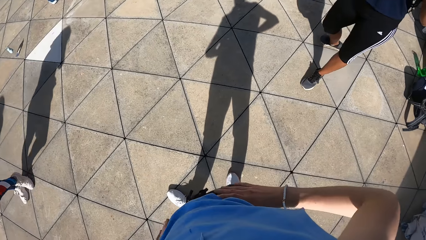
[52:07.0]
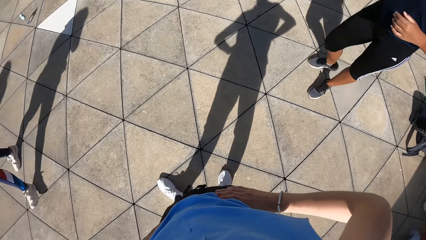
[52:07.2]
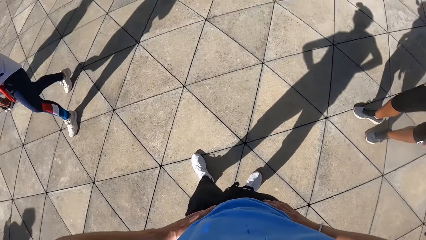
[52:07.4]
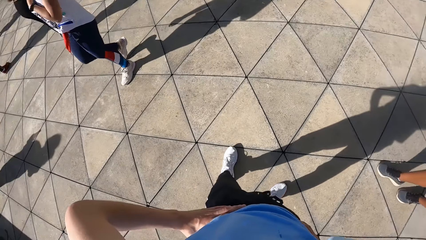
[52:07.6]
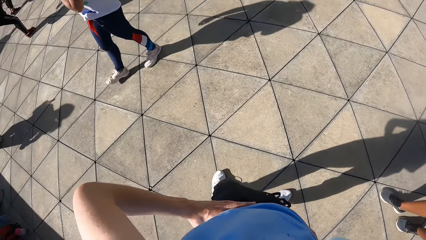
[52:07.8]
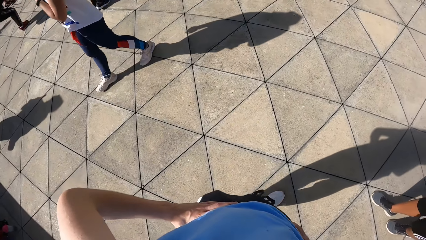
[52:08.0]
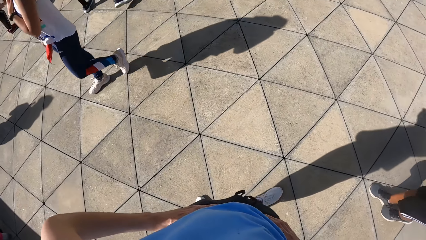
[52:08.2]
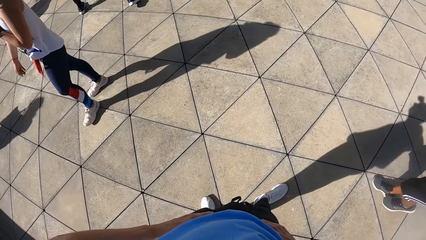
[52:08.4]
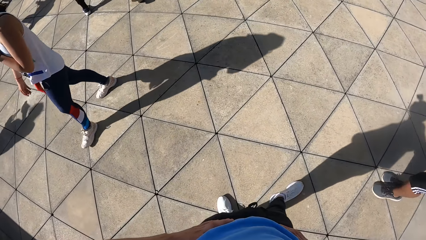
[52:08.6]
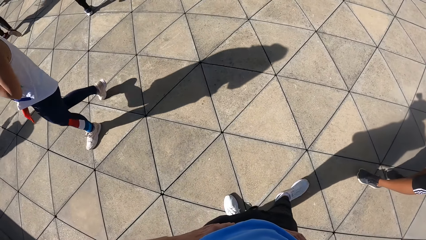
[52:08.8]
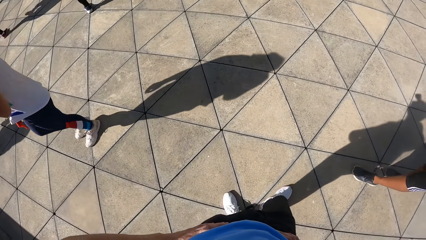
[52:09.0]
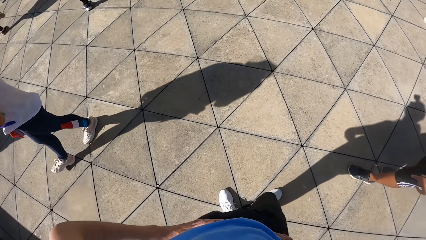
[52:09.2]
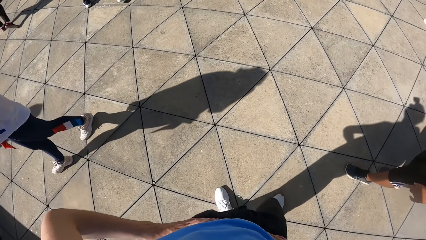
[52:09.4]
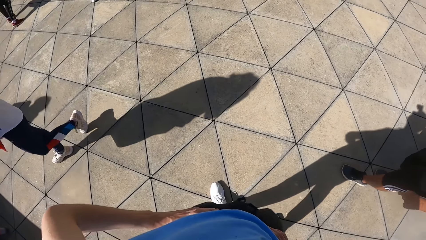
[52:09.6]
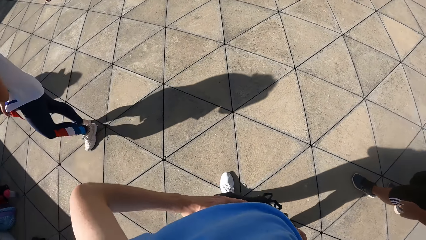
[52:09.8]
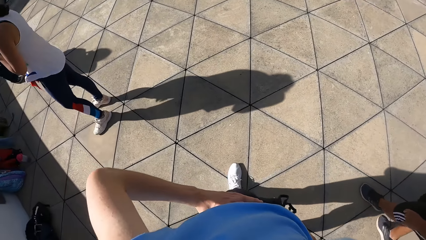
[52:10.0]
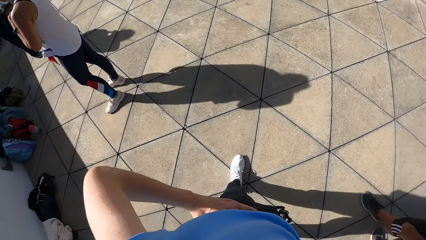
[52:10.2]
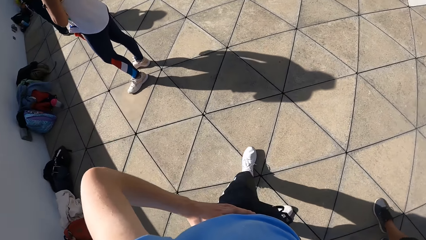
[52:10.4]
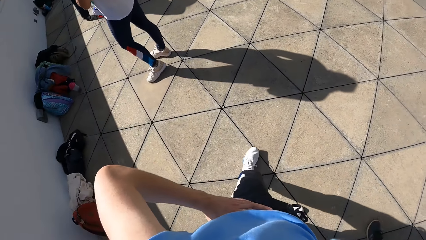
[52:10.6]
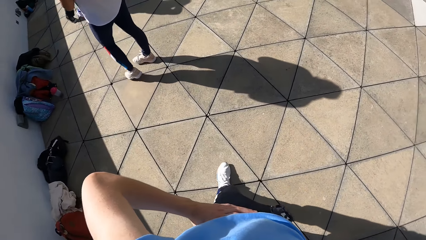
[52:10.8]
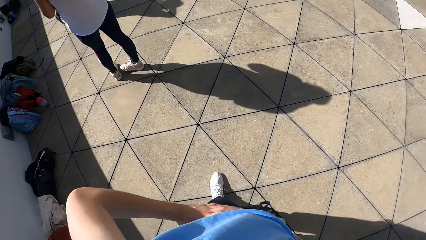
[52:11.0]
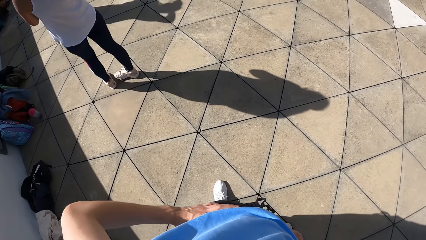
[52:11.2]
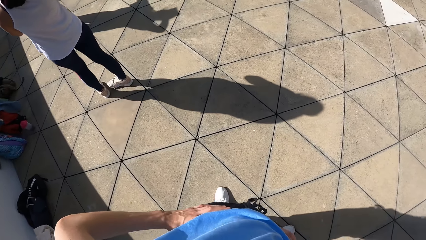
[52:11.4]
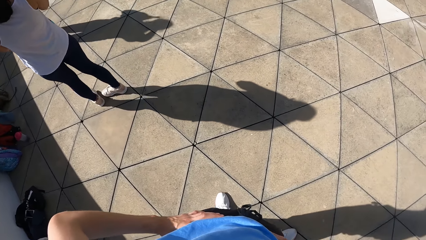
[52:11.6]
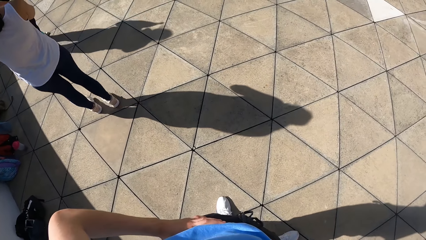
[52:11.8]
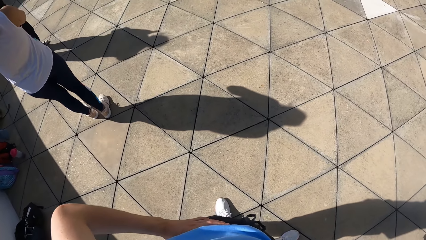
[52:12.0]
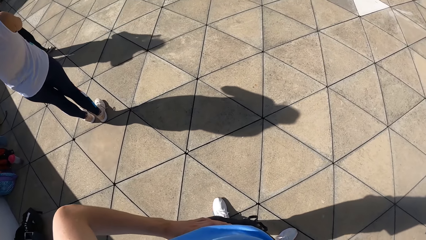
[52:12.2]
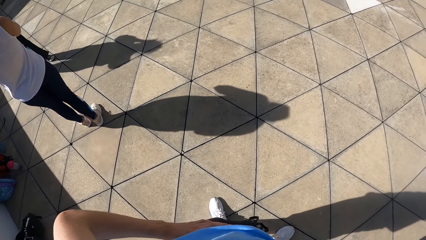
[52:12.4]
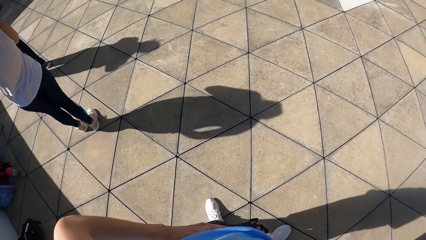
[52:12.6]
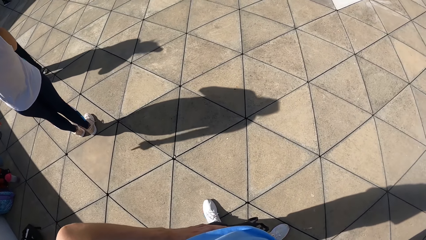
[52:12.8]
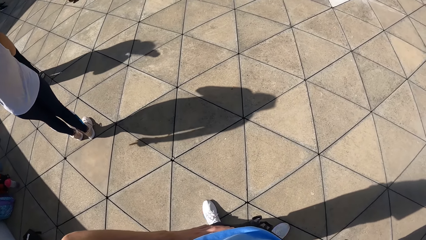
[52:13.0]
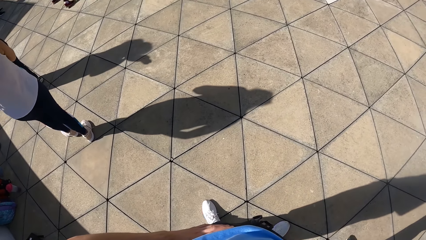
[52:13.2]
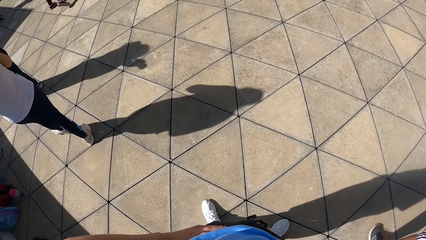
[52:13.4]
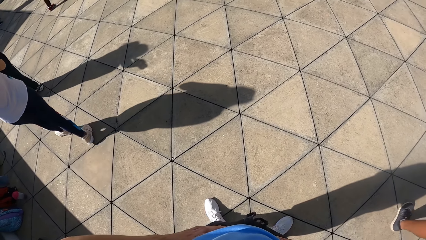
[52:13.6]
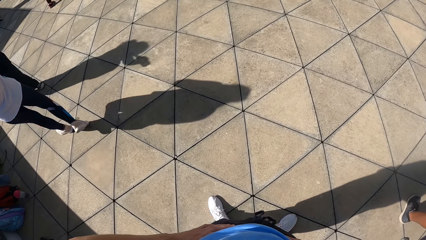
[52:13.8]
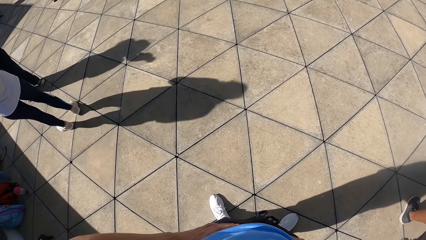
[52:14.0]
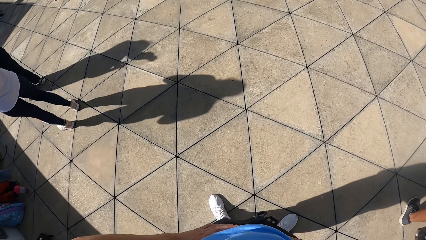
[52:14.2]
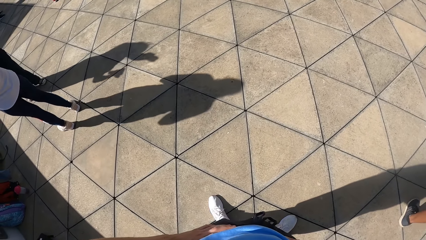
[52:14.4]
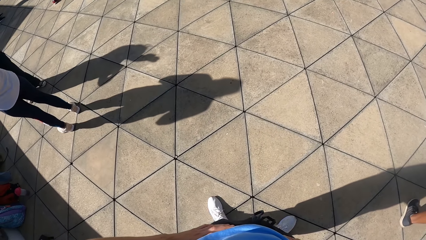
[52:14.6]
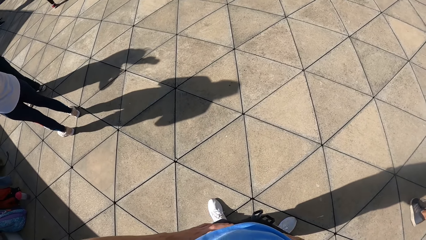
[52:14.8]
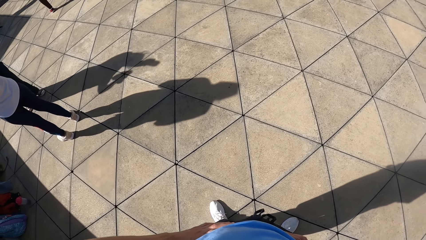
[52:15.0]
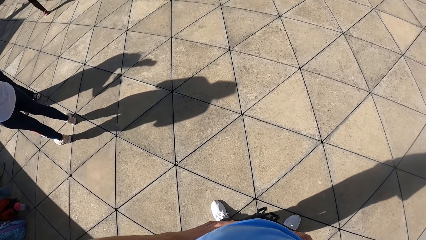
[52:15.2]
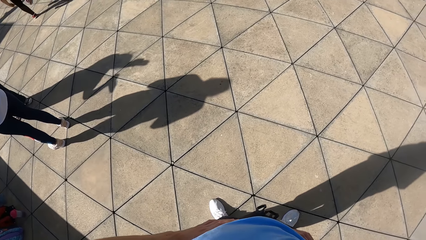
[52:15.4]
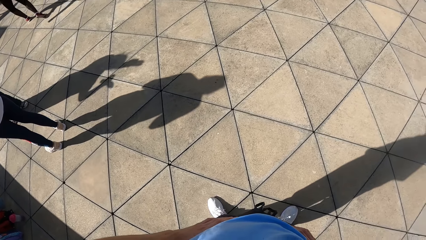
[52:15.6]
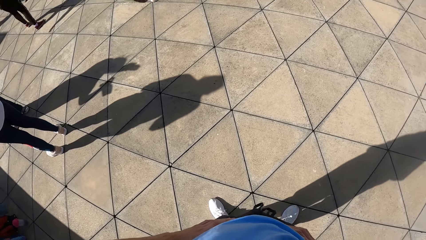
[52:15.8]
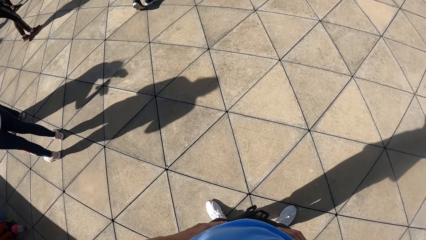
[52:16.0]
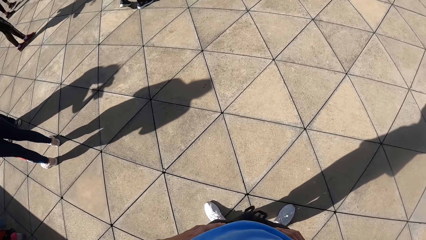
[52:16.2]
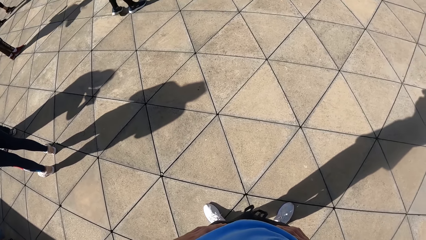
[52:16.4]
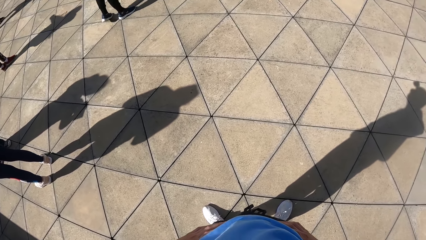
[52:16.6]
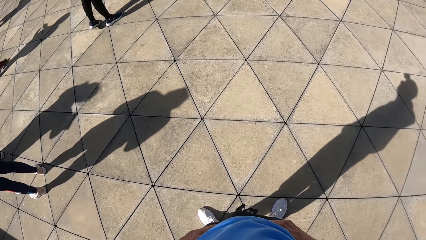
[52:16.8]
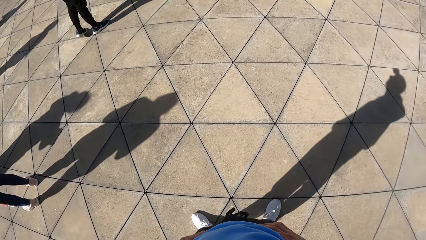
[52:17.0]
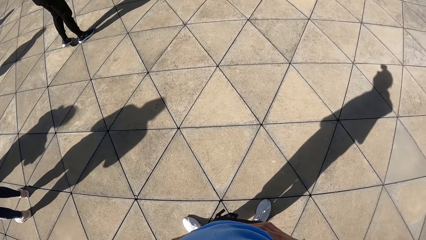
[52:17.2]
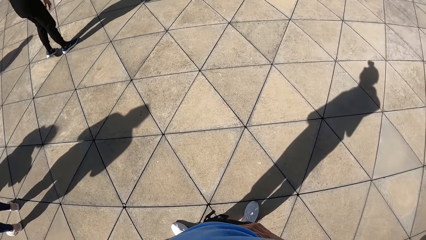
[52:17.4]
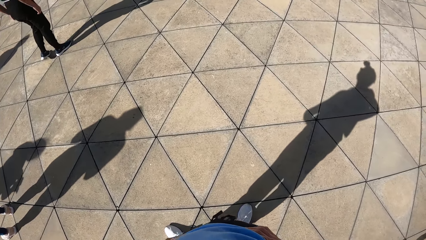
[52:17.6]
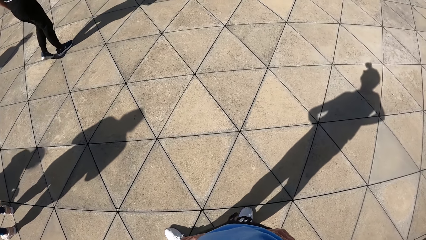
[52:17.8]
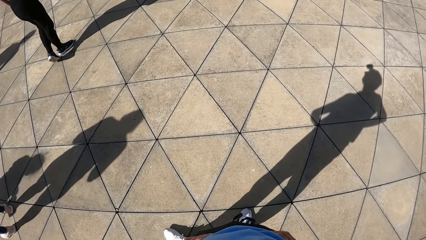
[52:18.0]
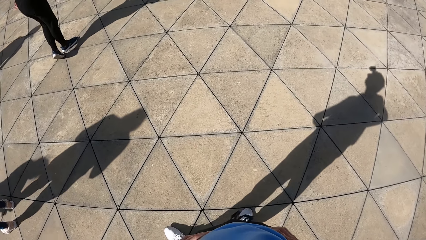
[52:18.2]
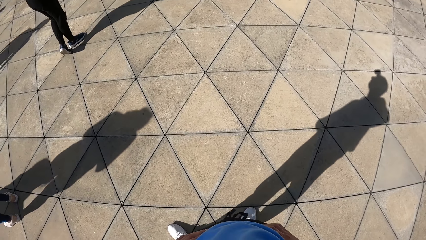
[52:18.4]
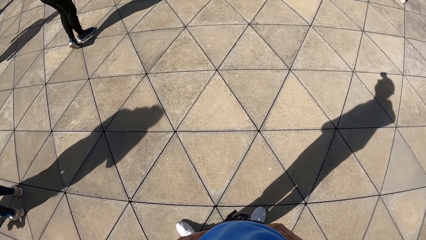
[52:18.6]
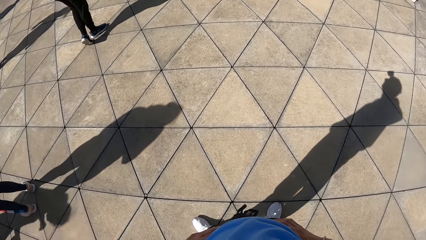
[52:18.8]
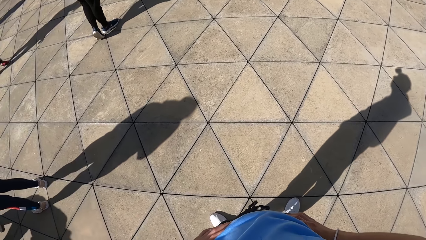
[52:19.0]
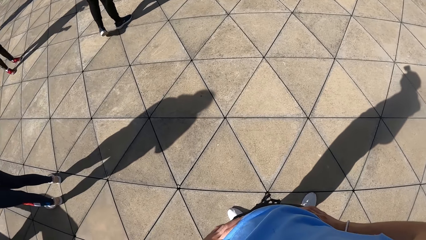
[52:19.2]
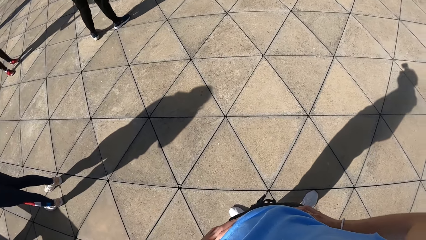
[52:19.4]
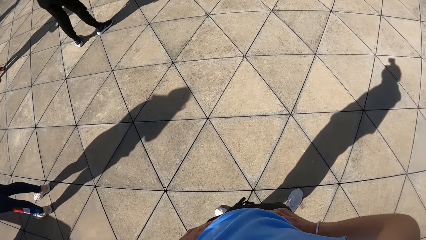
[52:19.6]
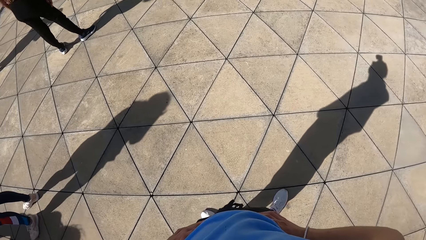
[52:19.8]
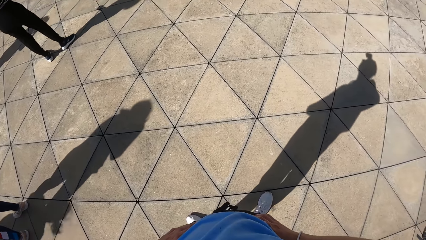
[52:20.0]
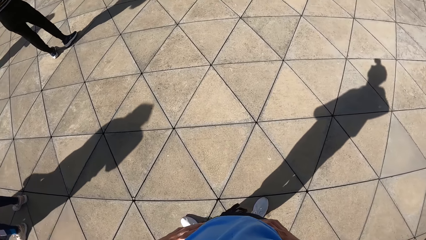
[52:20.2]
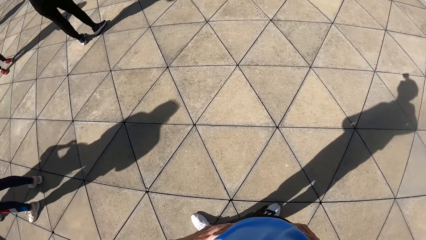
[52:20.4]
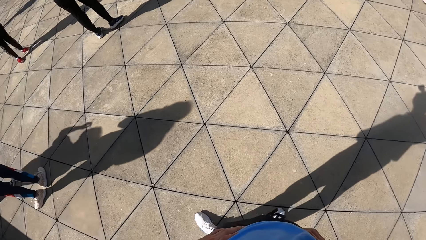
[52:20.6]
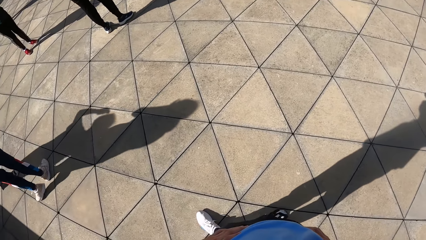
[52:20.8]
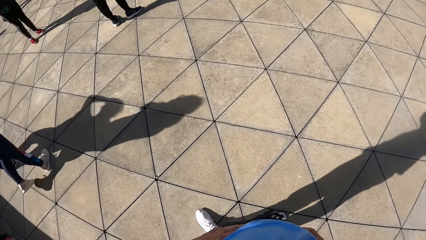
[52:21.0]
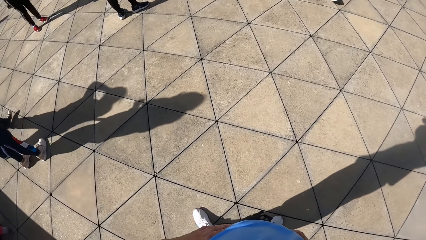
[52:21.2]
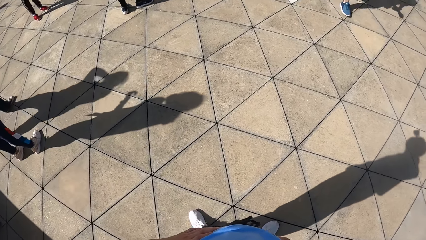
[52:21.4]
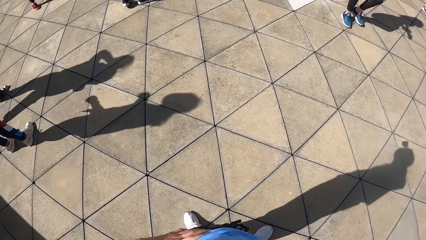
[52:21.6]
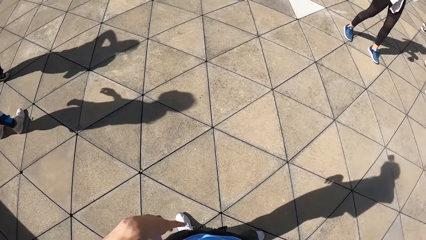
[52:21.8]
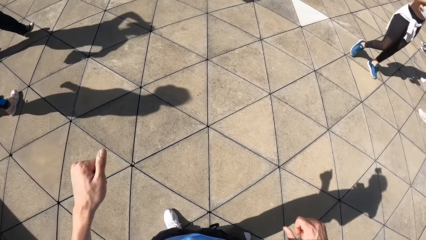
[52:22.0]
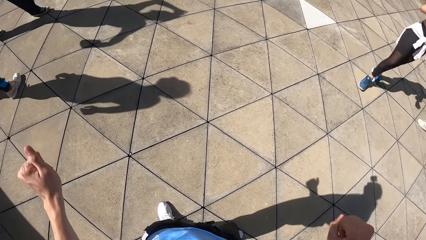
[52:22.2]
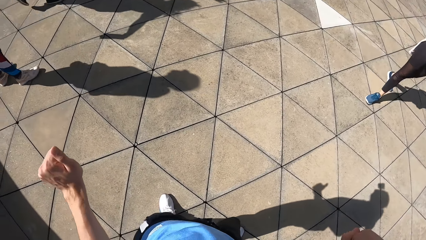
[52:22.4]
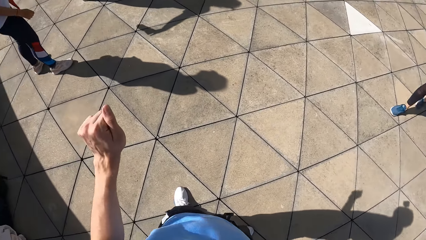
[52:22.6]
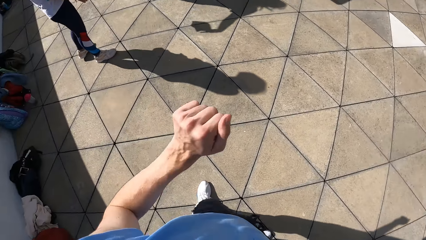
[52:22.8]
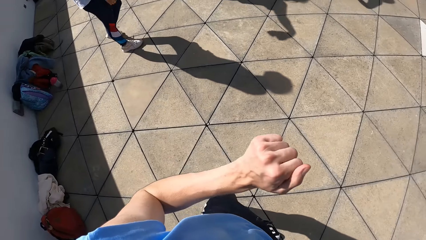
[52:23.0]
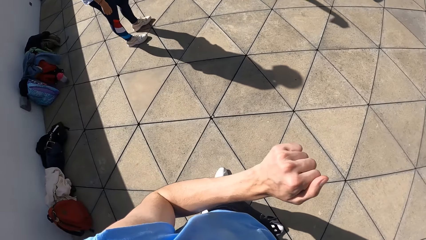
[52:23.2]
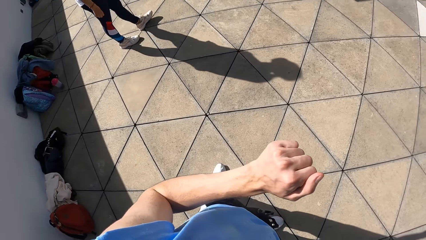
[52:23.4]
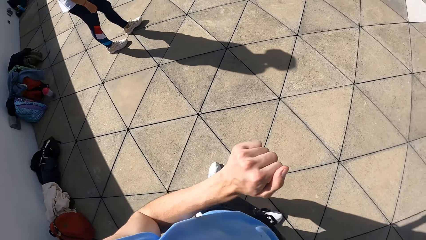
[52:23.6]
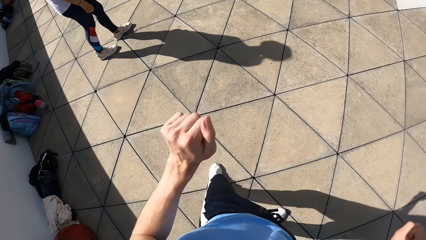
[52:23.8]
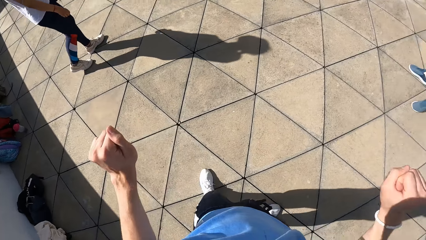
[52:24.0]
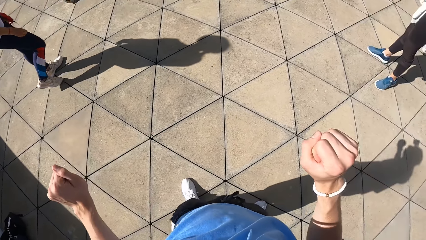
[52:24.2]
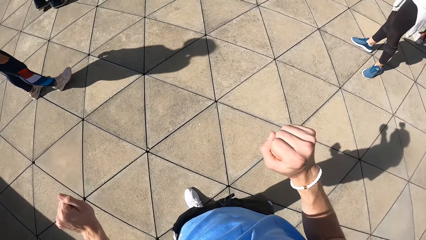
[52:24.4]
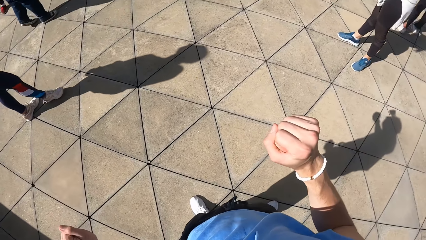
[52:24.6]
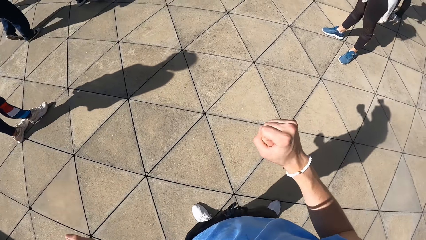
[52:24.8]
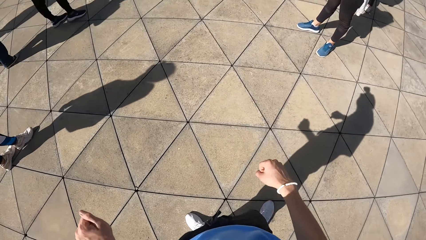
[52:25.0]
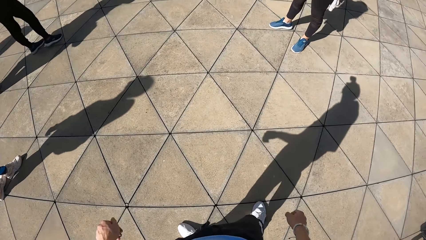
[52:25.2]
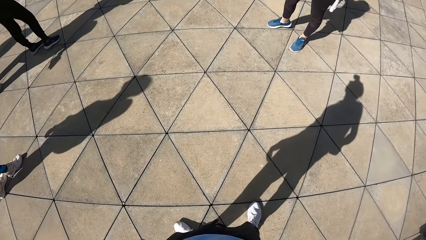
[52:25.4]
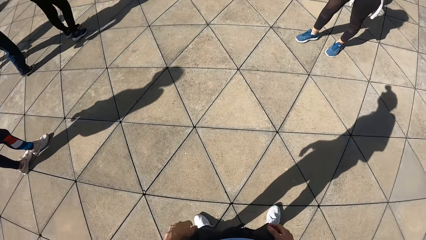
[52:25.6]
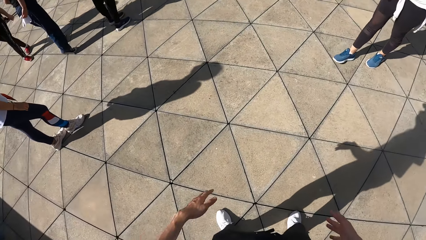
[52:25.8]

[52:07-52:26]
The camera wearer looks around. They dance. They teach dancing on the slab.
